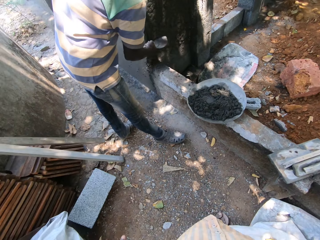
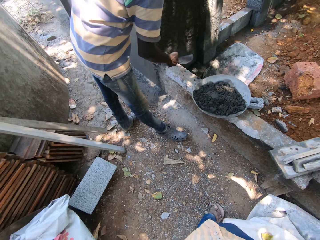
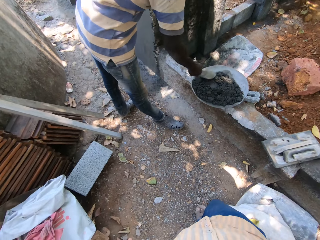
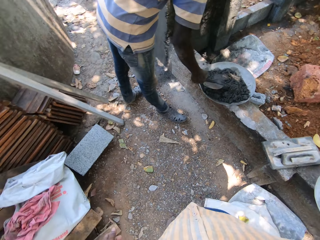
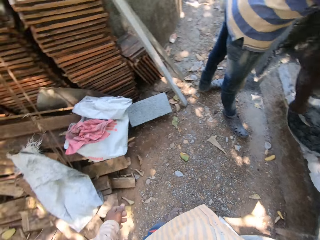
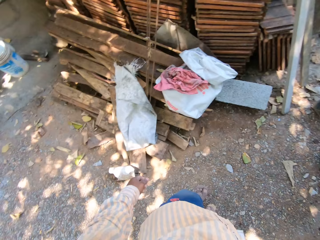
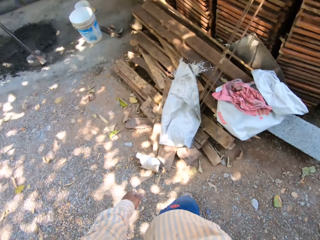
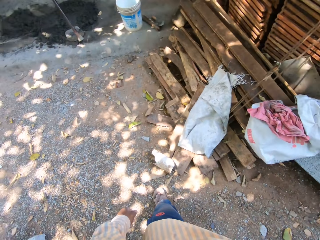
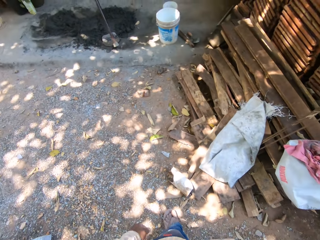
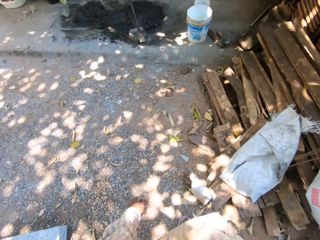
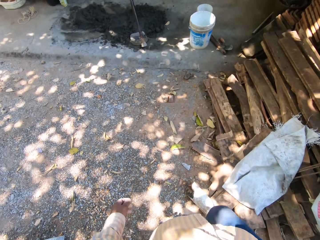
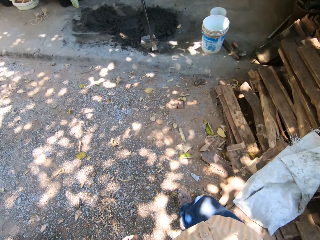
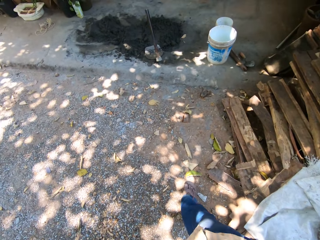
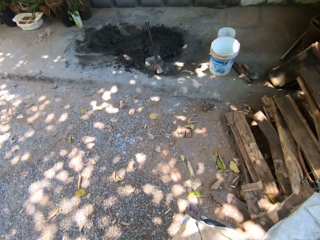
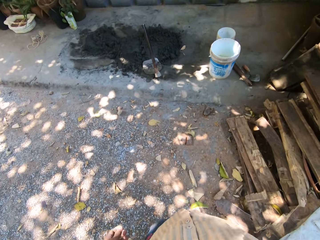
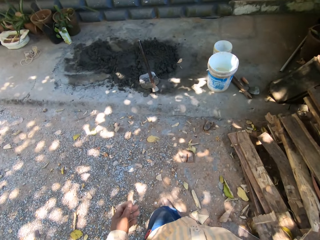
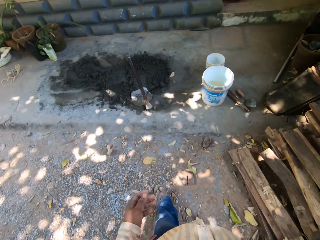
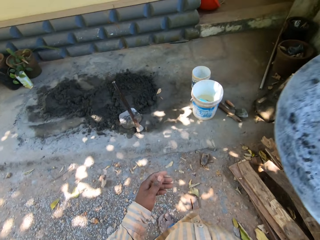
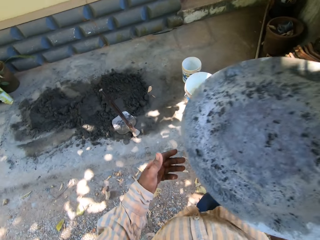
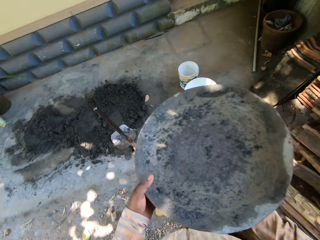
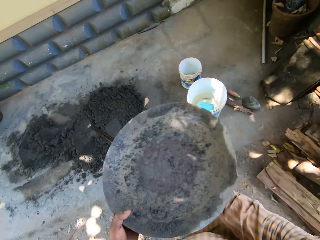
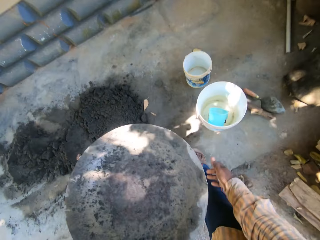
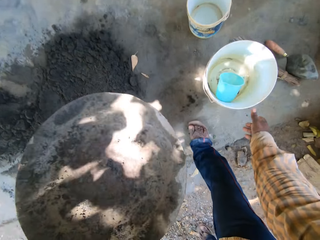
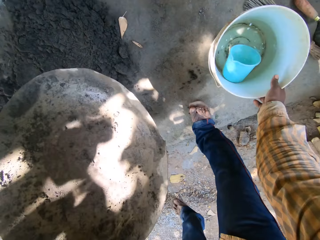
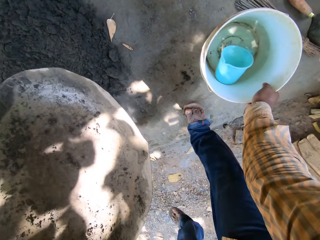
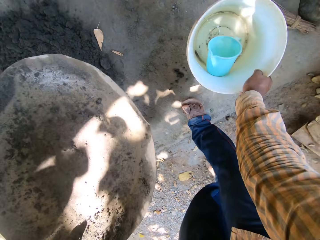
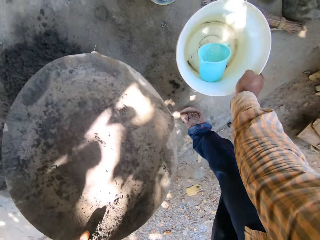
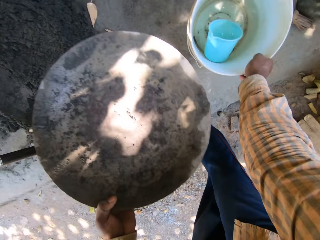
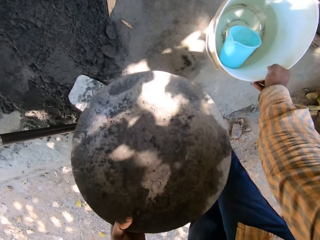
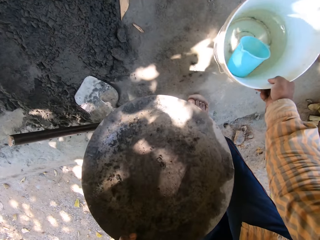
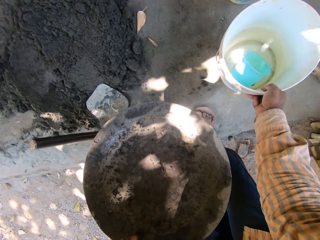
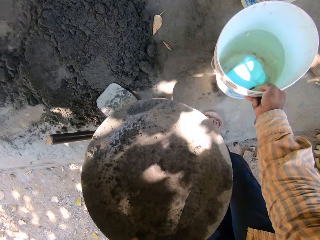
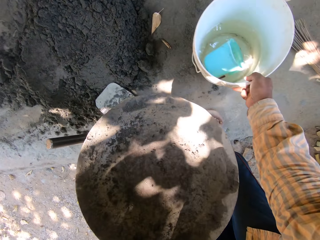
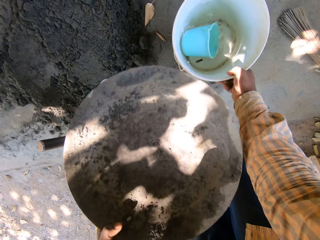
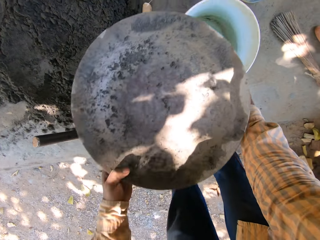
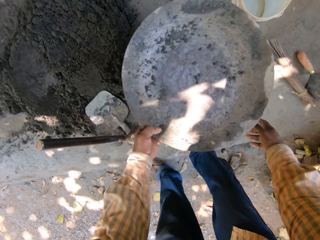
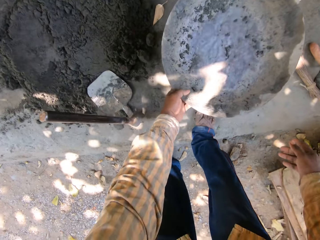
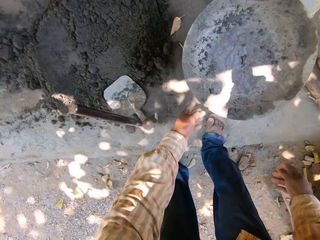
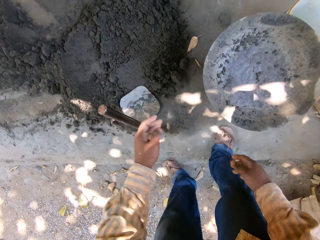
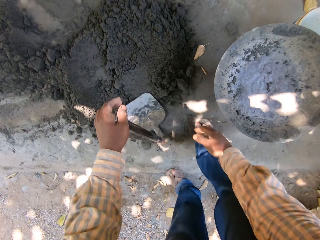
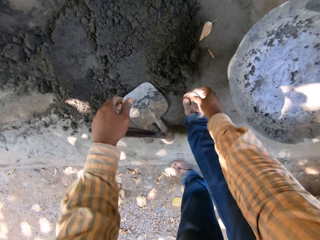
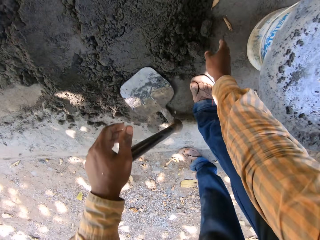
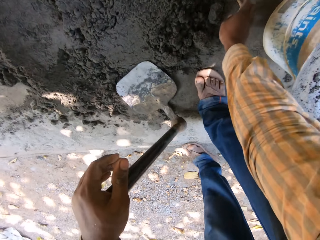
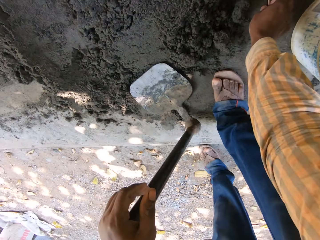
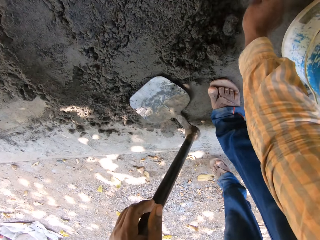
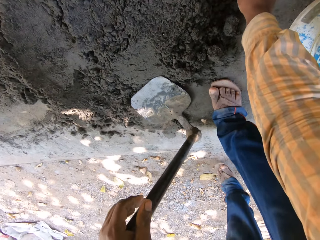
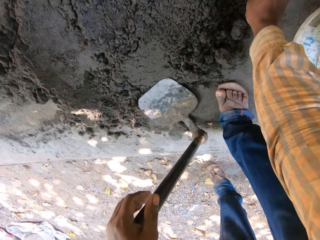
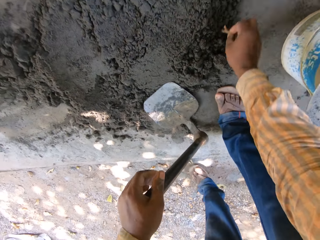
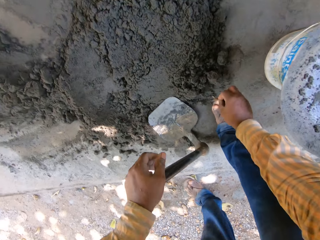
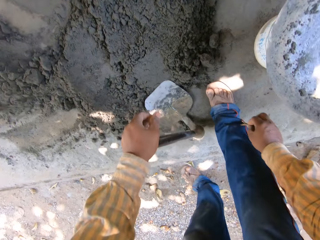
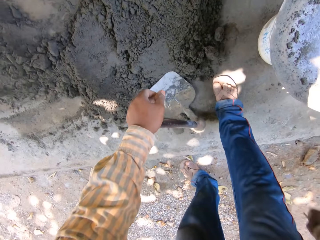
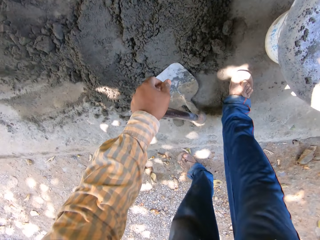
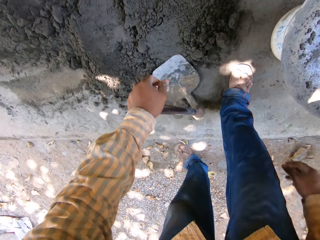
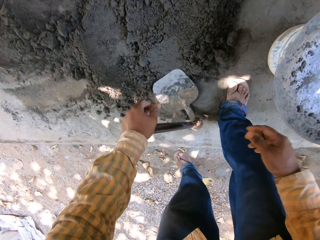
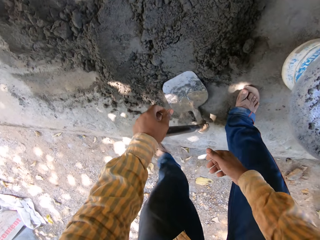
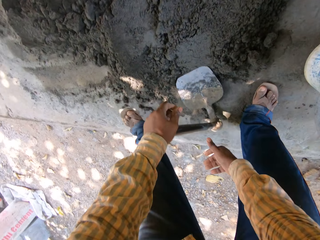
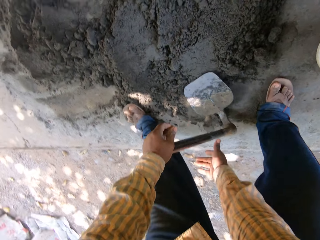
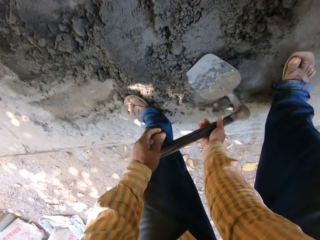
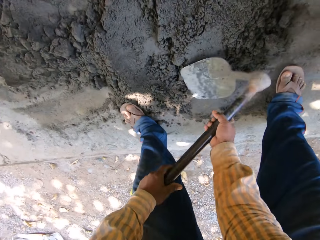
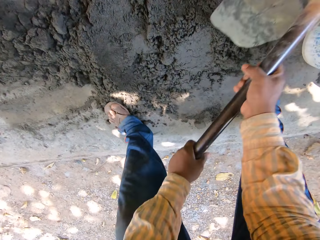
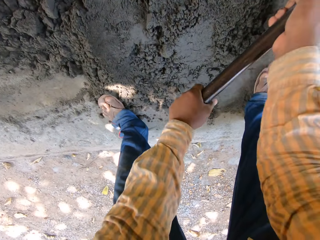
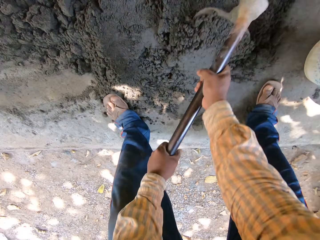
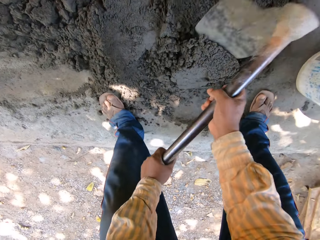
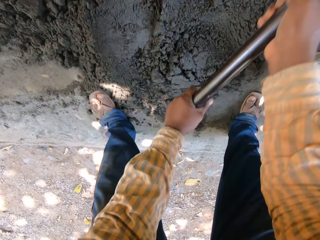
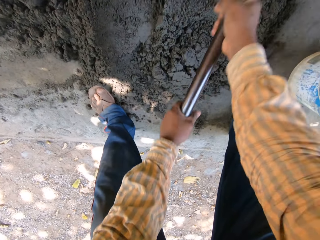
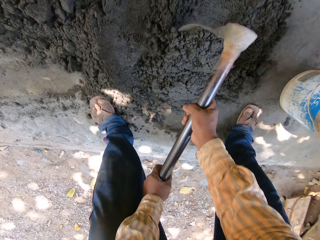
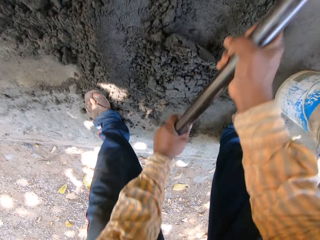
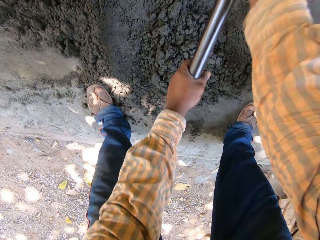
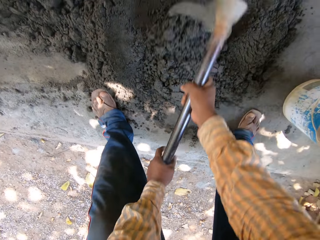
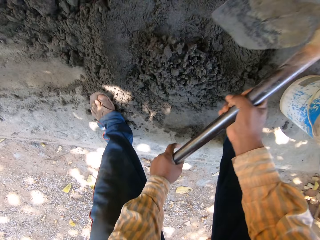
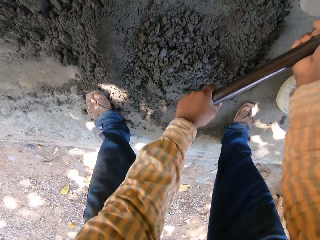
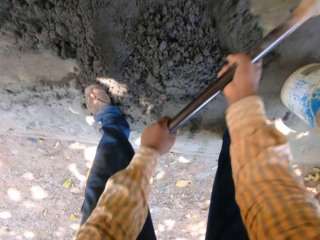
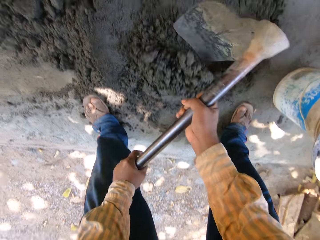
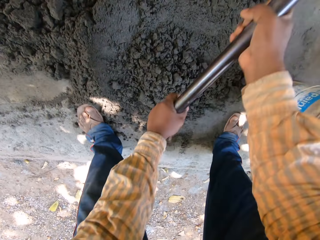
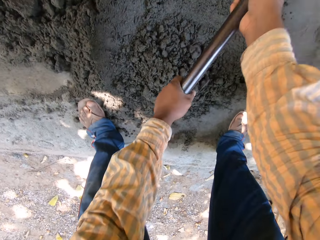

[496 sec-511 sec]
A man throws the mortar on the wall with the trowel in his right hand and places the trowel in his right hand on the mortar in the head pan. The camera wearer walks around. He removes the head pan from his head with his right hand. He passes the head pan to his left hand. He holds the bucket with his right hand. He moves the bucket on the ground with his right hand. He drops the head pan on the bucket with his left hand. He places his left hand on the hoe. He picks up two sticks from the ground with his right hand. He throws the sticks in his right hand on the ground. He holds the hoe with both hands. He digs on the sand. He gathers the mortar on the ground with the hoe in both hands.

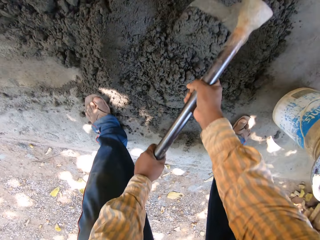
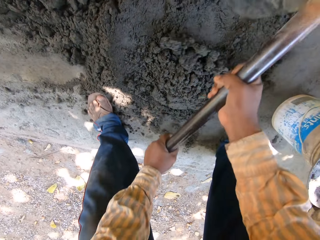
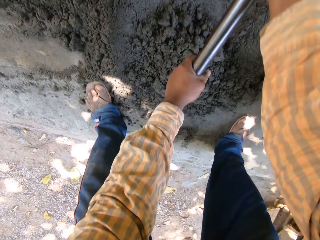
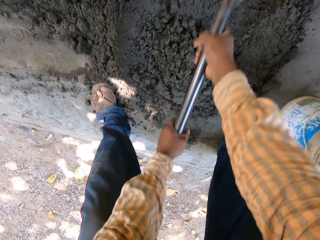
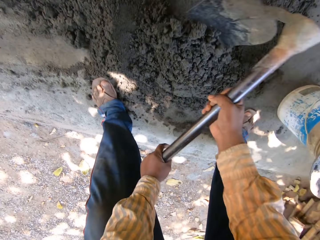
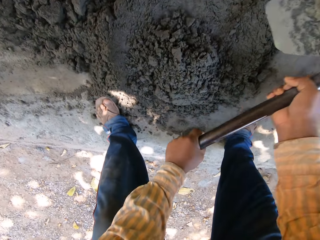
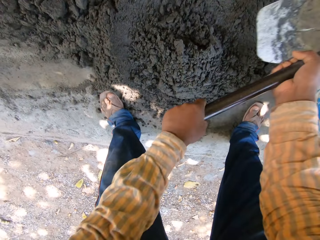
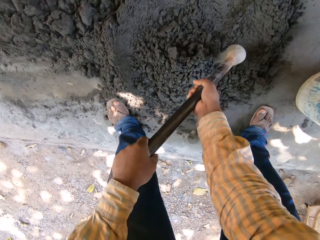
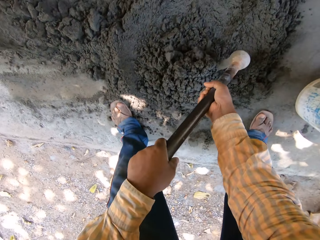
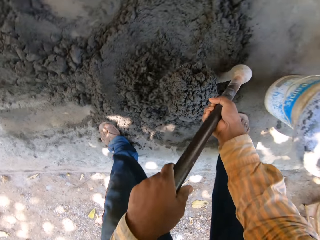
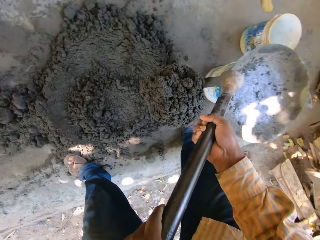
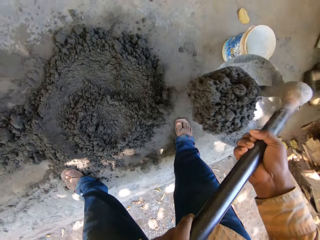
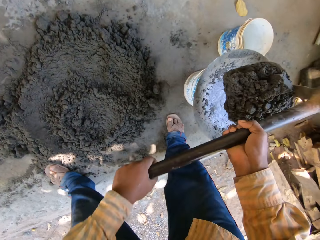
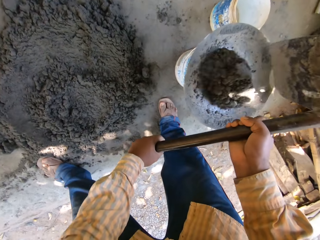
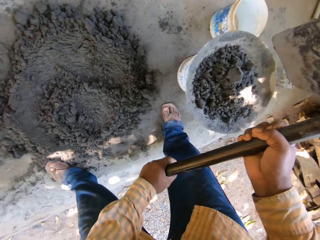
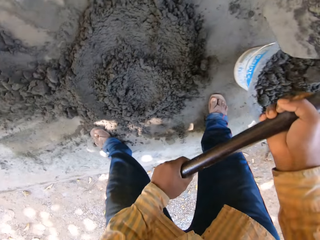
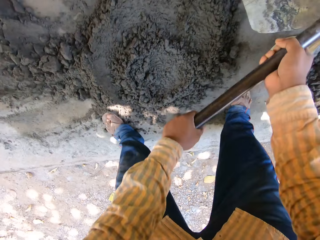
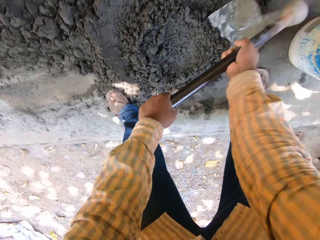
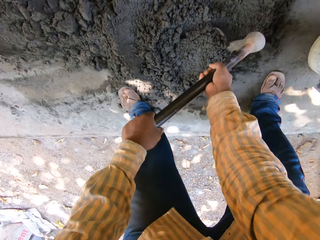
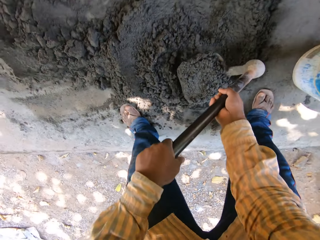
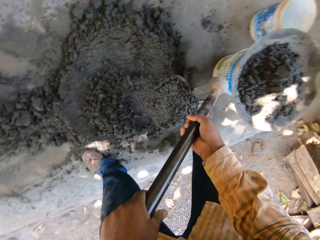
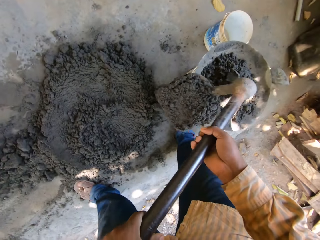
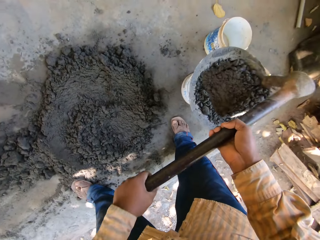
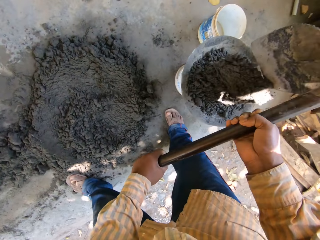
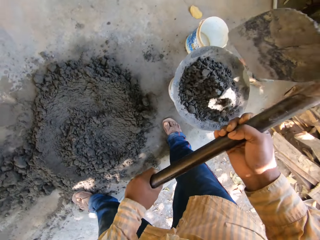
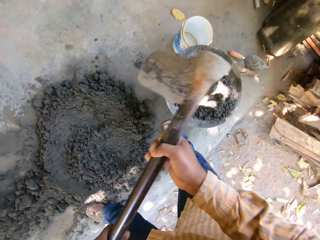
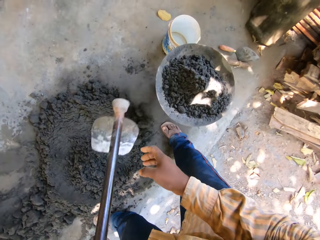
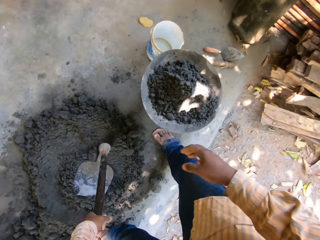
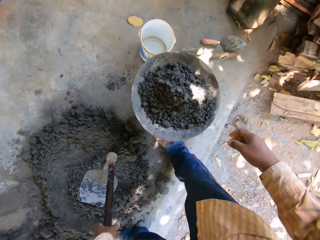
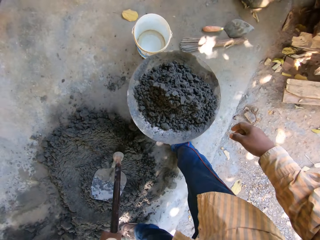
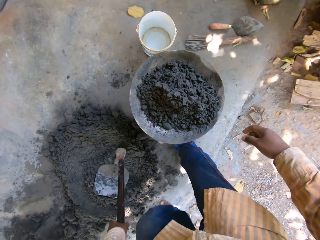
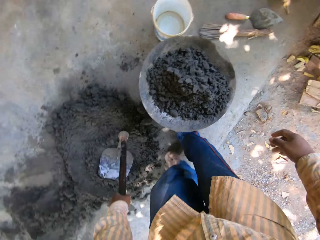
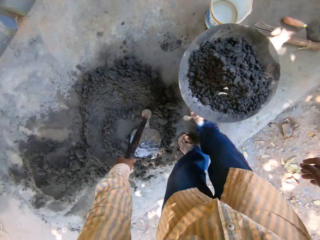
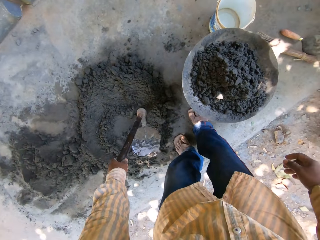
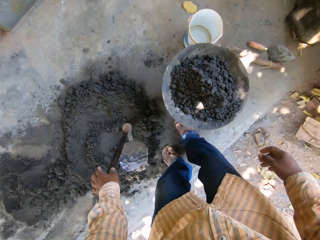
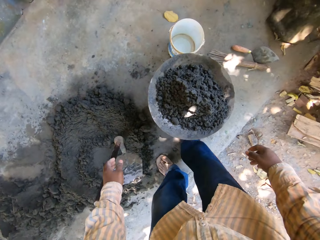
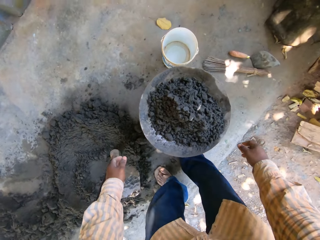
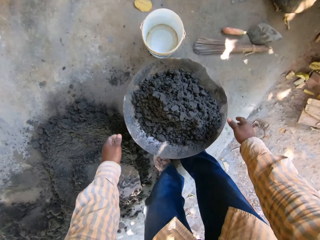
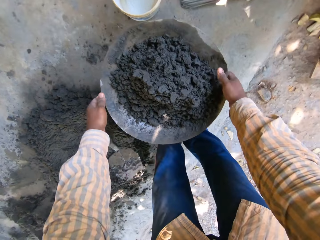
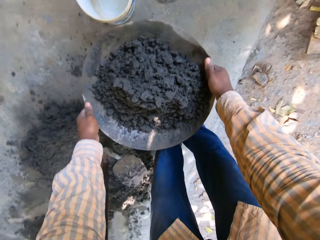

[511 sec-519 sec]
The camera wearer packs mortar from the ground with the hoe in both hands. He drops the mortar in the head pan with the hoe in both hands. He packs mortar from the ground with the hoe in both hands. He drops the mortar in the head pan with the hoe in both hands. He drops the hoe on the ground with his left hand. He picks up the head pan from the bucket with both hands.
